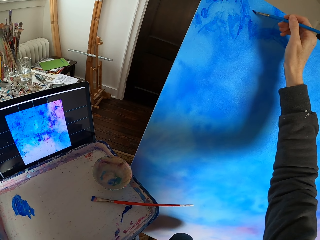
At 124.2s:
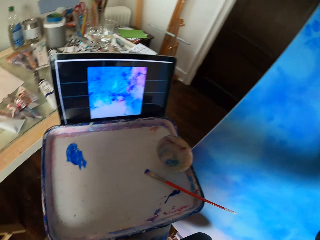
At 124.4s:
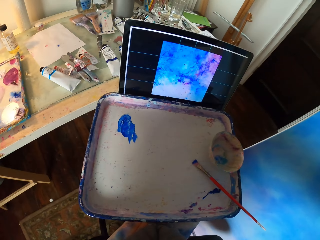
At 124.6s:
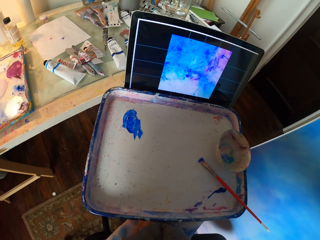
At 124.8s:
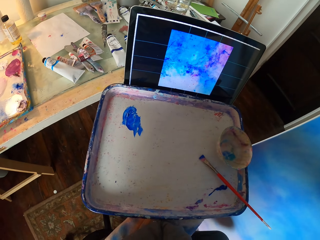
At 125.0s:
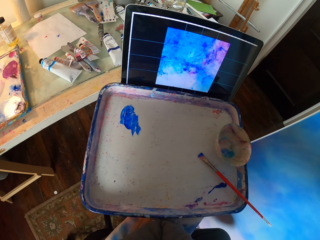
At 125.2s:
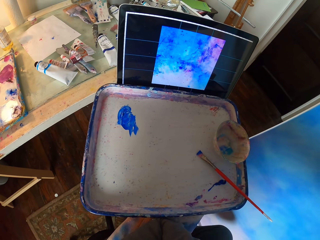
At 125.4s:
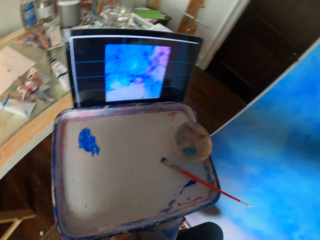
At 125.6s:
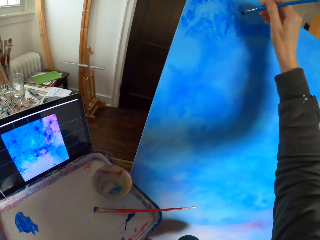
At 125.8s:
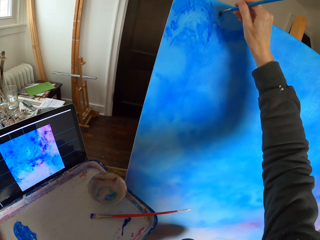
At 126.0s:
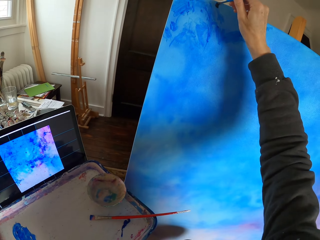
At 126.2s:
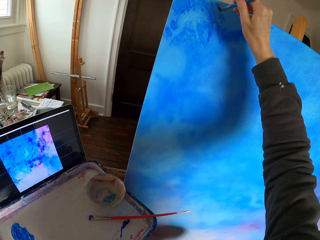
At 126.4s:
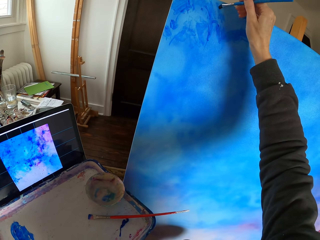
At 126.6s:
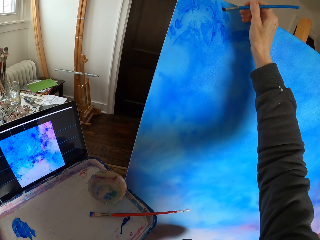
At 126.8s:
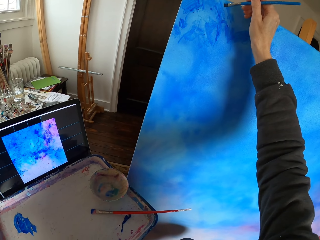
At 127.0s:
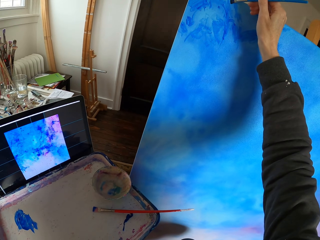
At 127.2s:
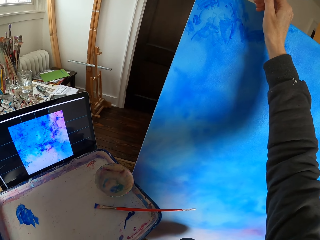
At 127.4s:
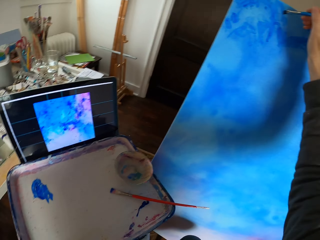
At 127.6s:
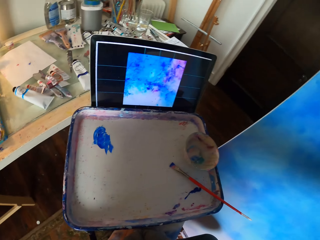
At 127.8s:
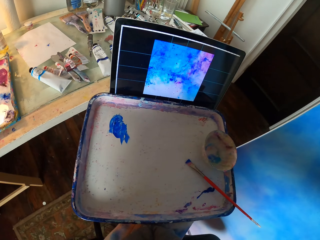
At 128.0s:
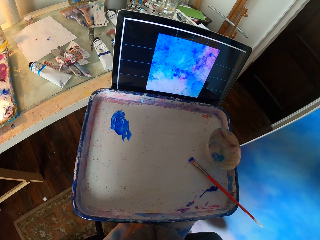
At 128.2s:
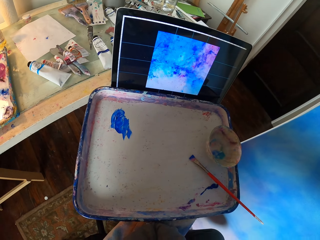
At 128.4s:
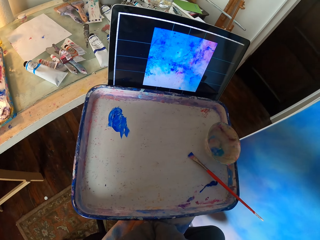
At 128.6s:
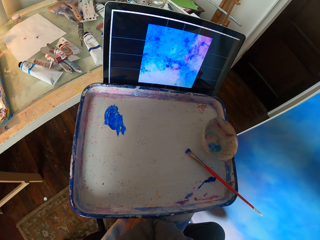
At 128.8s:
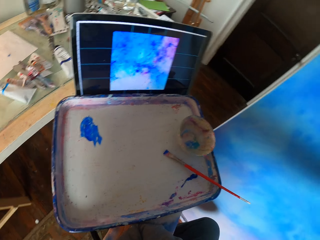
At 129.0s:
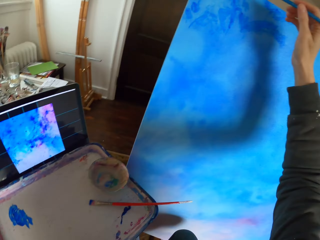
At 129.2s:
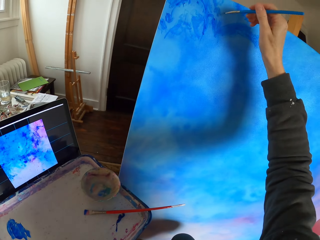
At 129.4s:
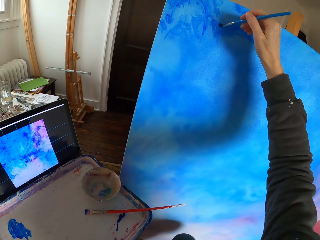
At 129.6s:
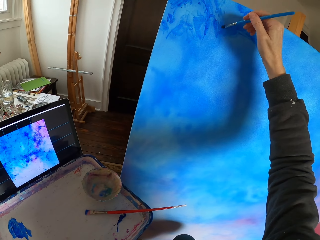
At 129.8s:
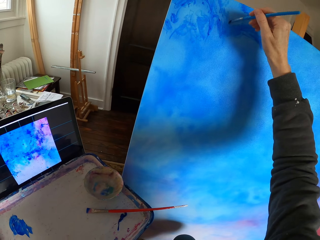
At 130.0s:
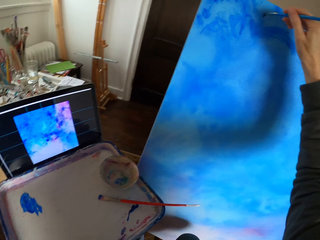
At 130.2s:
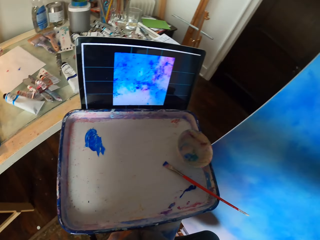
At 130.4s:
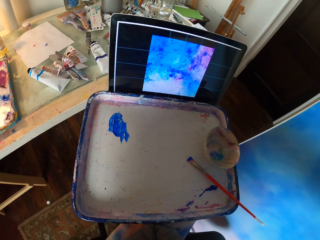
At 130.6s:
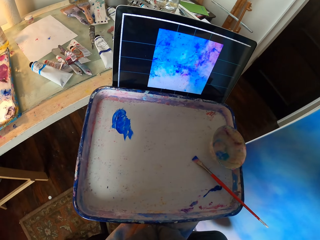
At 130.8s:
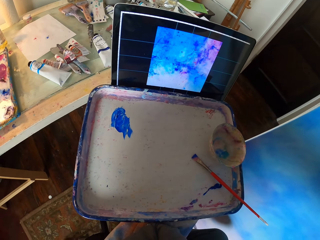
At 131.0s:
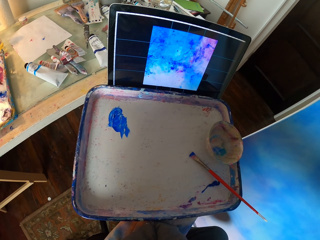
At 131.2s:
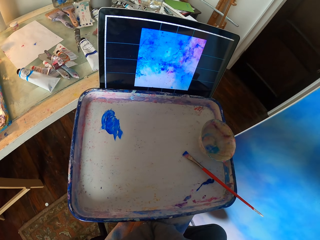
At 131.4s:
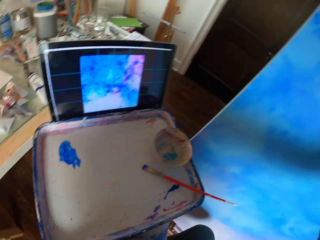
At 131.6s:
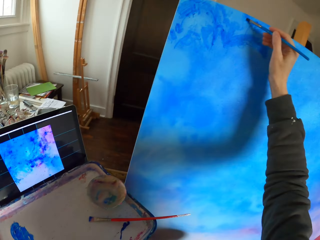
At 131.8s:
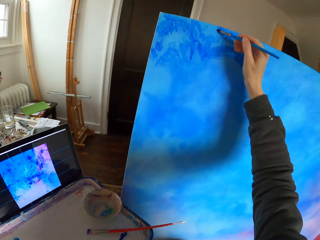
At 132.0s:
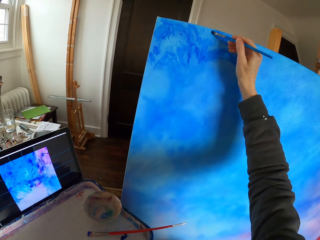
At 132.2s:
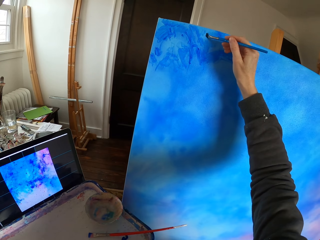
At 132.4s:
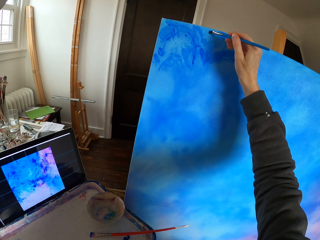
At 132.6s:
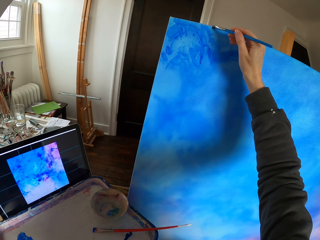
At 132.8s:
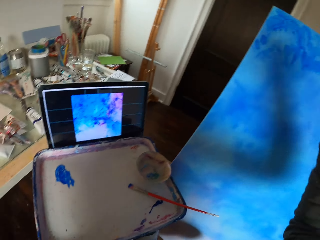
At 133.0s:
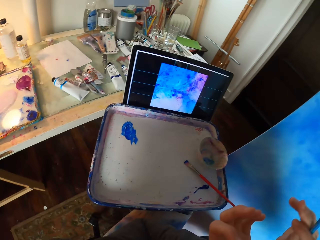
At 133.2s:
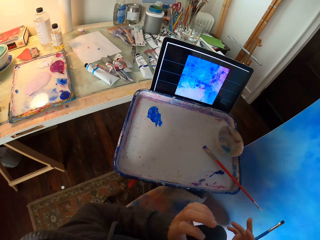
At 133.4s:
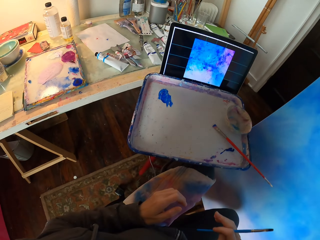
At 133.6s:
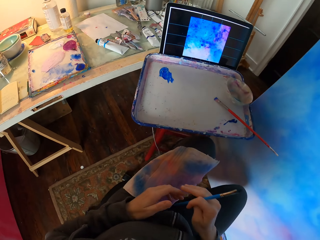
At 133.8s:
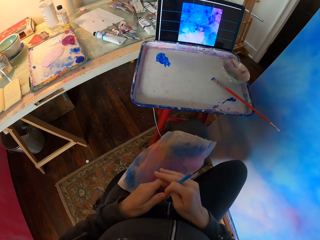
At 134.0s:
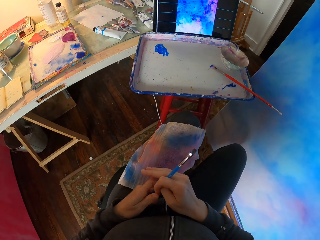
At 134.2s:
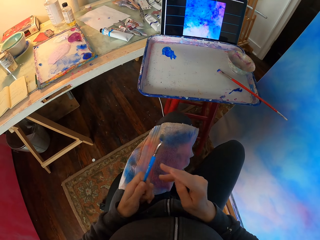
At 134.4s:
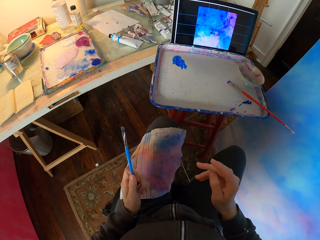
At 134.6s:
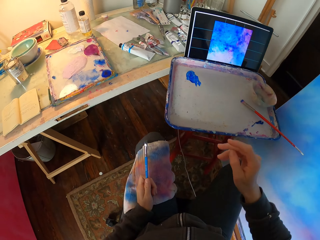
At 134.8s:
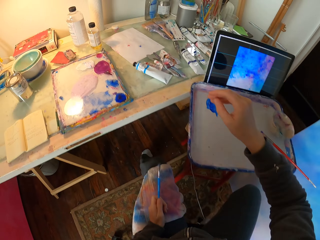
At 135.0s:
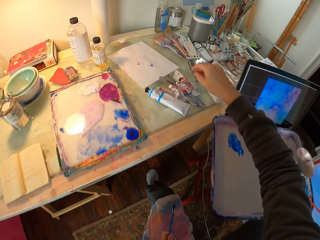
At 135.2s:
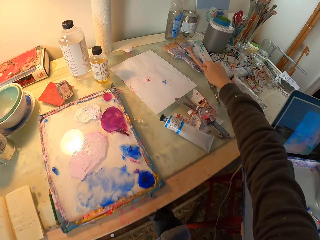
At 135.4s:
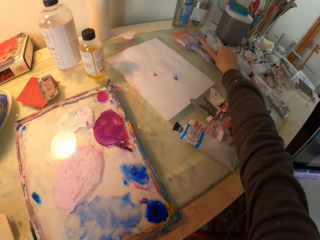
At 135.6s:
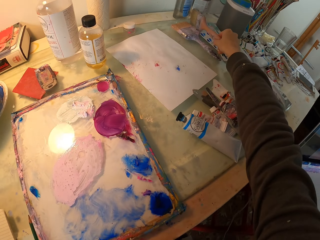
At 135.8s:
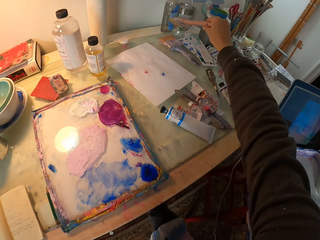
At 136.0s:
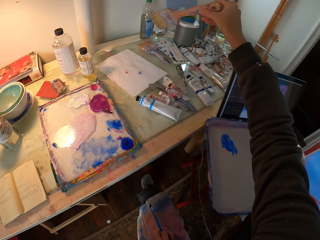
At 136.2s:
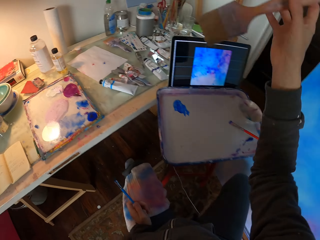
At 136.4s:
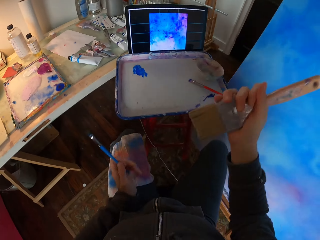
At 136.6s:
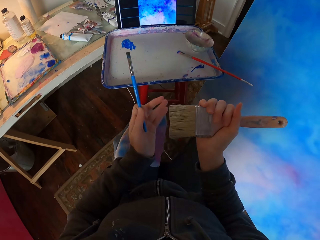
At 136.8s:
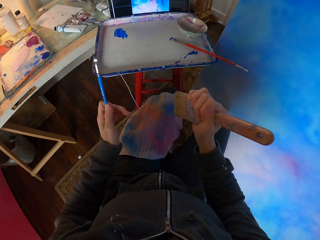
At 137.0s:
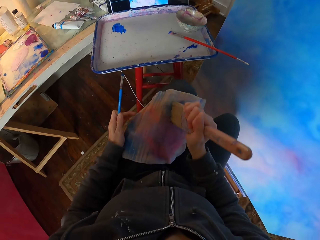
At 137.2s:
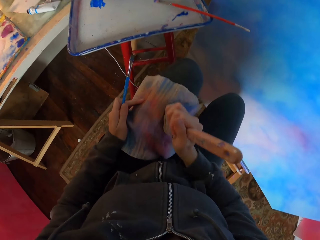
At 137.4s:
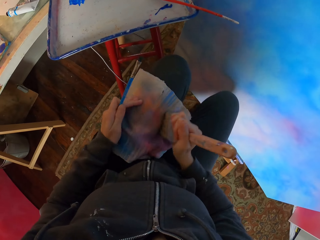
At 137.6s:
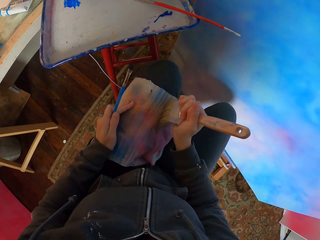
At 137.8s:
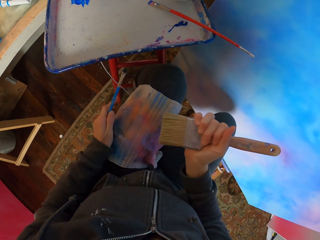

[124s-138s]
The camera wearer looks around. He paints the canvas. He looks around. He holds a painting stick in his hands. He picks up a painting brush.

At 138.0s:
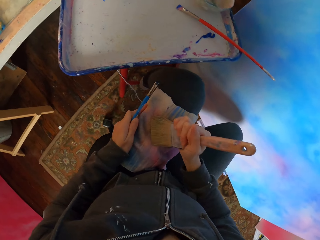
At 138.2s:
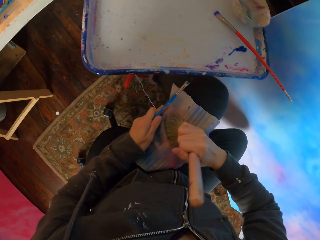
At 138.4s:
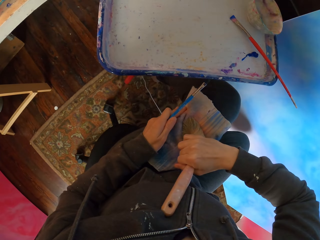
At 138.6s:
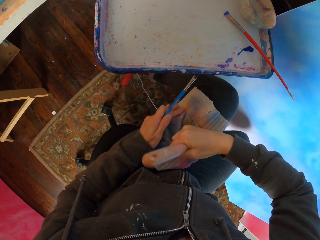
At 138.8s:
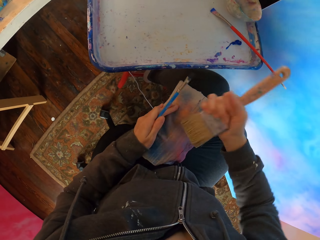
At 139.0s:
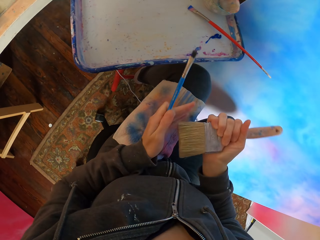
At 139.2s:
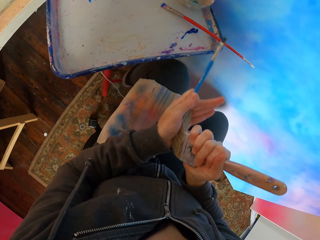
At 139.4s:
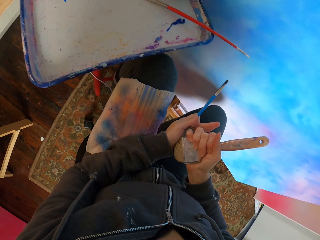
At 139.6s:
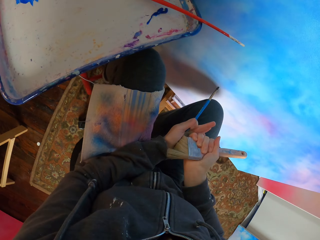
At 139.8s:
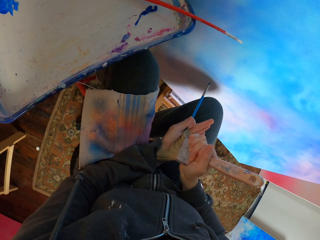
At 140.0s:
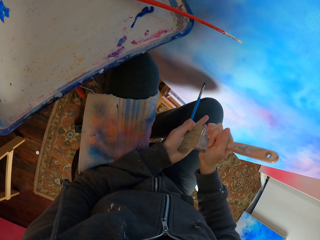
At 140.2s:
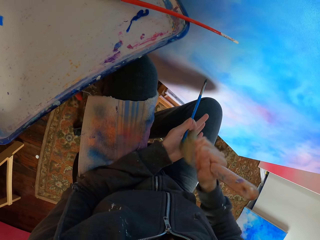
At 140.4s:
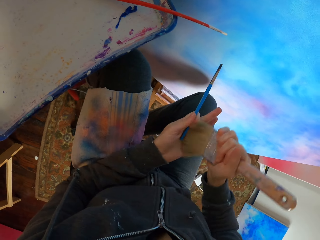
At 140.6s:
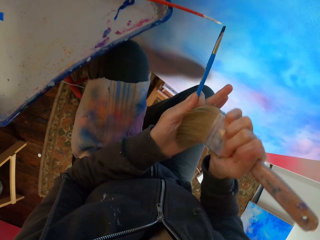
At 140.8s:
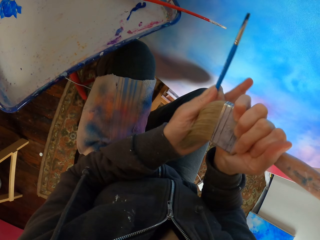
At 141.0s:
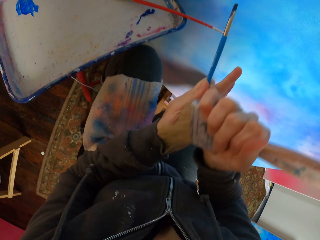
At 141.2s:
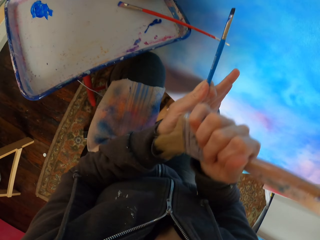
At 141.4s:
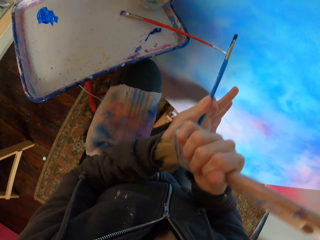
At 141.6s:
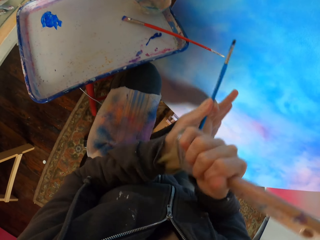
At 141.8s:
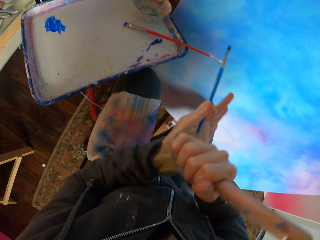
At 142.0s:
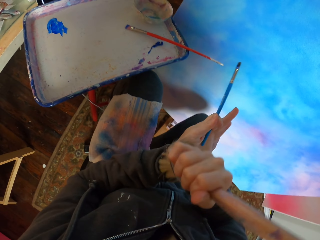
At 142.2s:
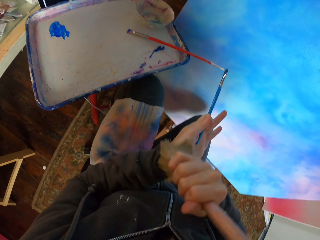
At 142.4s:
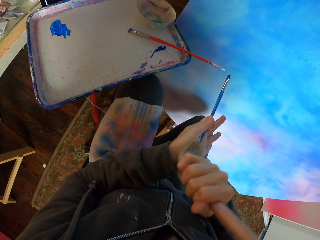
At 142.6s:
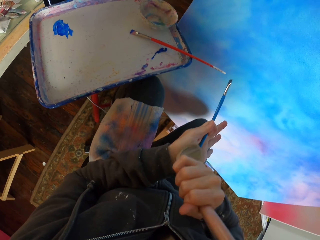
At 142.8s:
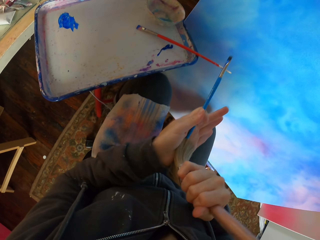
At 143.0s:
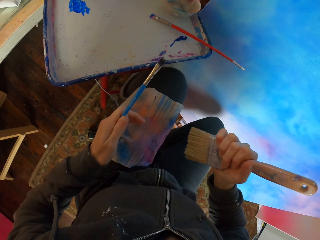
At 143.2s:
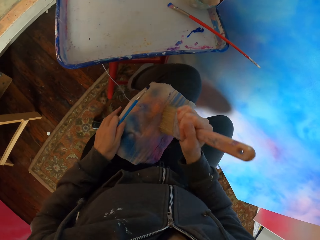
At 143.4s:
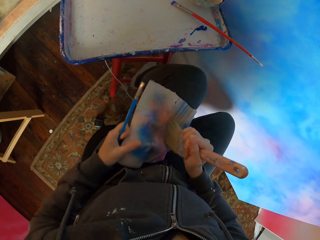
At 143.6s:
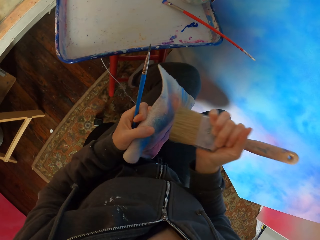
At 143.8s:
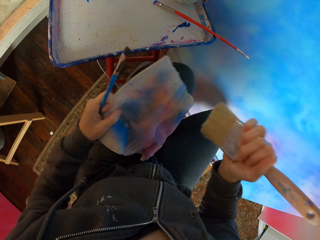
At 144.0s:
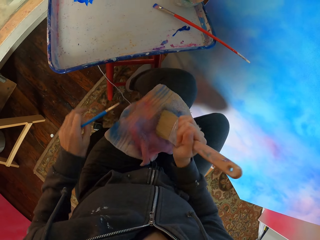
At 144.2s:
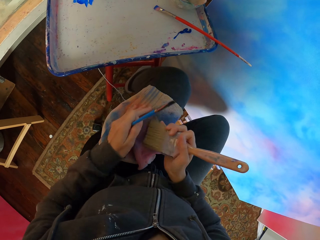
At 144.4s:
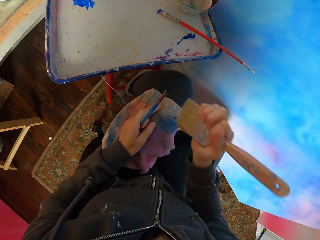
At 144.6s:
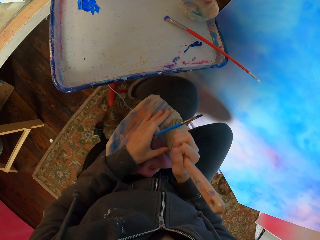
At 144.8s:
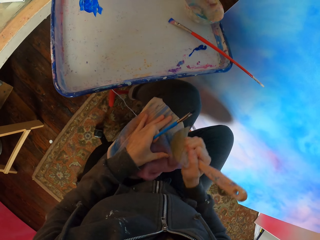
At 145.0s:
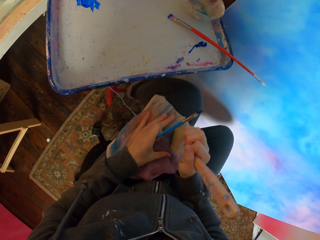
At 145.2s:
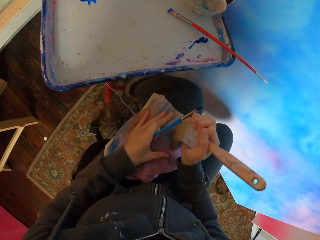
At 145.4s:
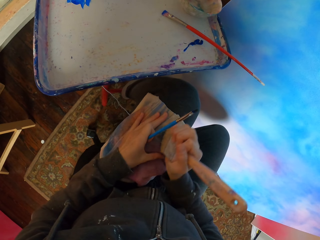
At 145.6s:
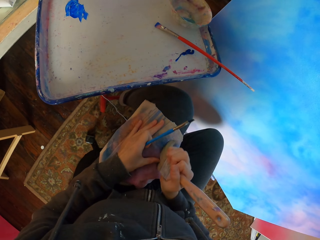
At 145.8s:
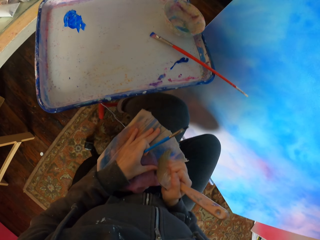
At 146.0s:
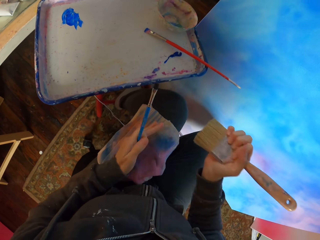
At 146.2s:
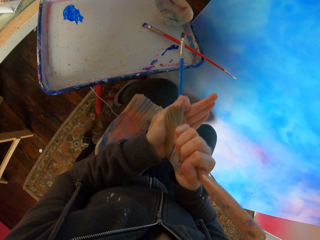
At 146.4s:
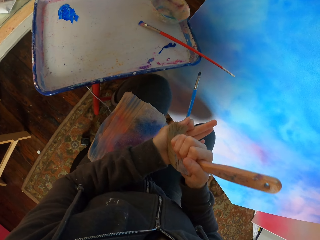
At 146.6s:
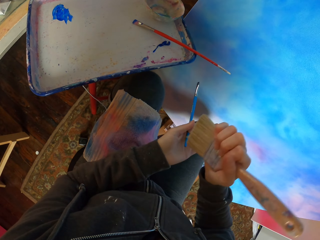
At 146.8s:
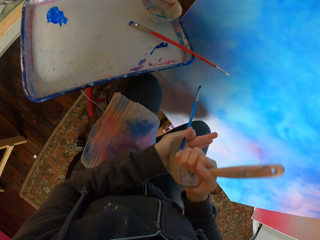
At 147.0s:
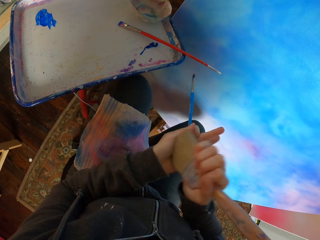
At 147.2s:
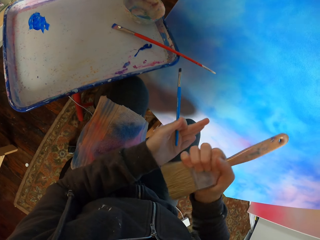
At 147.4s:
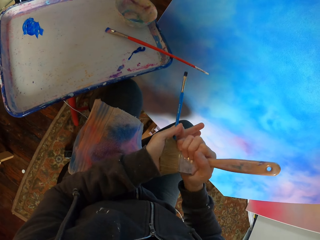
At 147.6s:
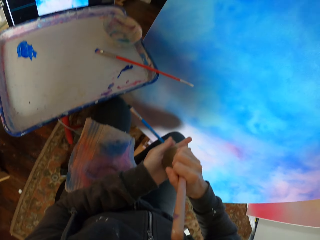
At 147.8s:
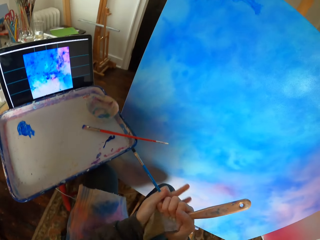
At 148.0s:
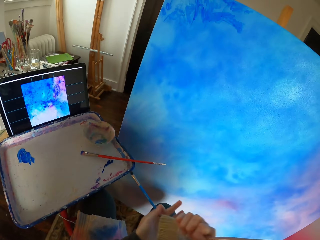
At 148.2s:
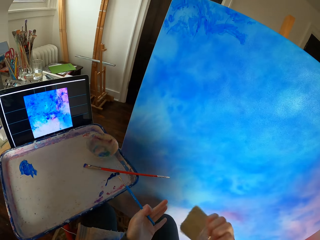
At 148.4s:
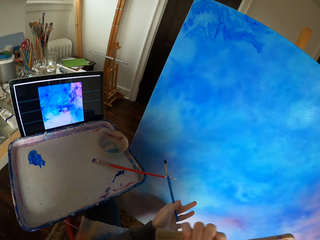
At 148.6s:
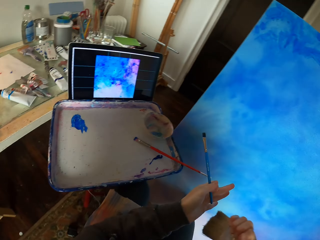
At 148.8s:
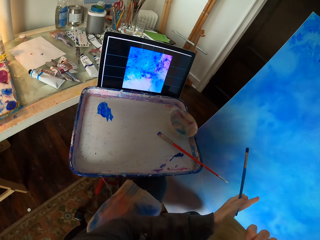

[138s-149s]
The camera wearer rubs the painting brush on a face towel. He removes excessive paint. He rubs the painting brush on his hands. He rubs the painting brush on the face towel. He rubs the painting brush on his hands.
